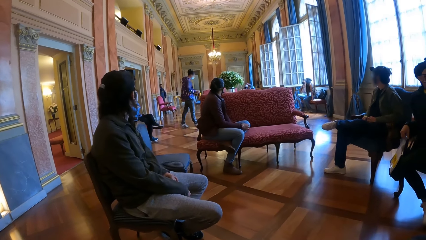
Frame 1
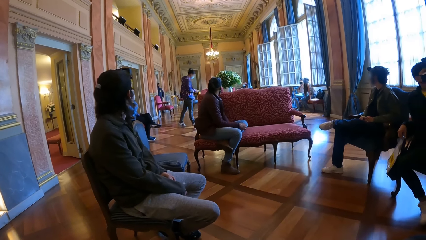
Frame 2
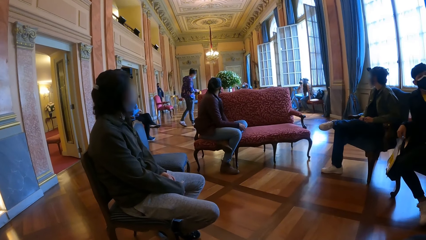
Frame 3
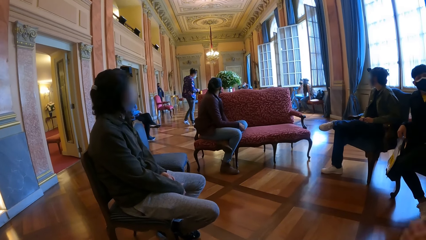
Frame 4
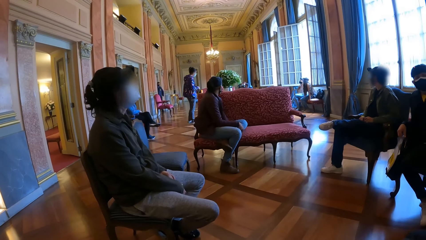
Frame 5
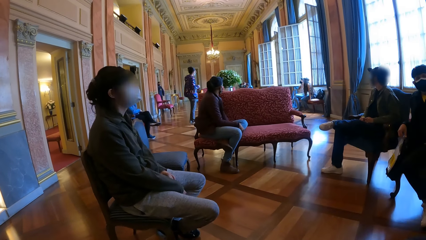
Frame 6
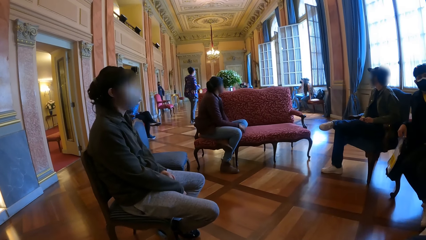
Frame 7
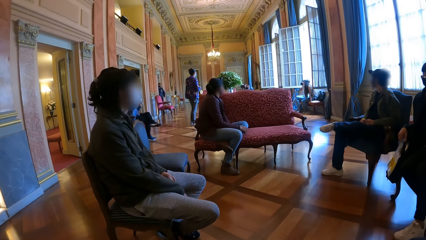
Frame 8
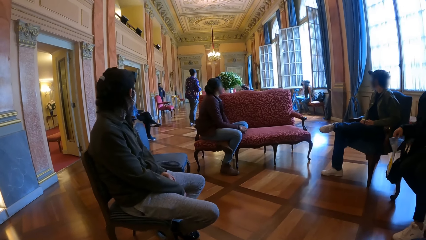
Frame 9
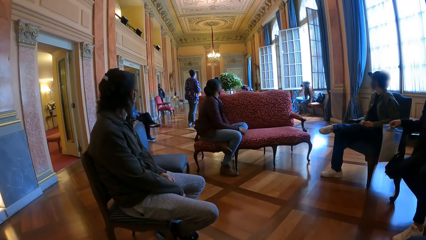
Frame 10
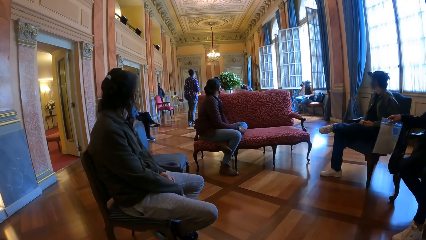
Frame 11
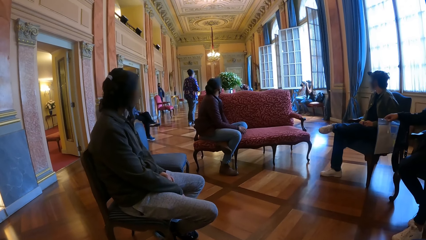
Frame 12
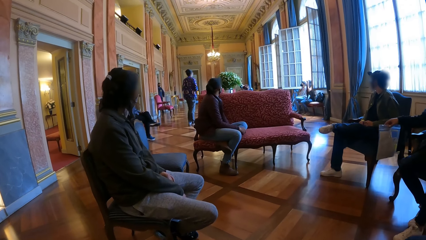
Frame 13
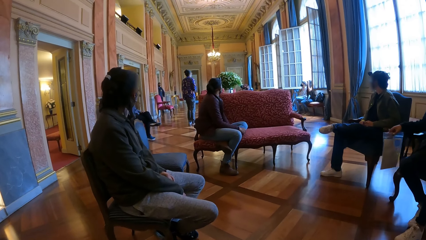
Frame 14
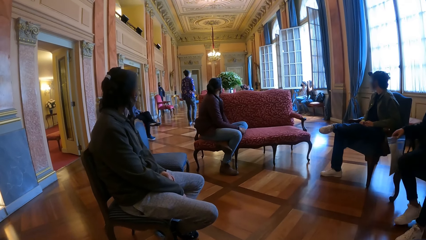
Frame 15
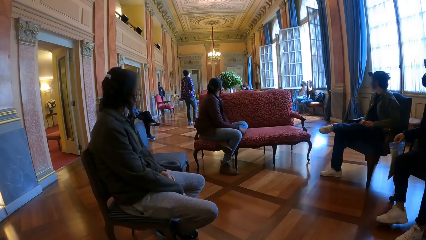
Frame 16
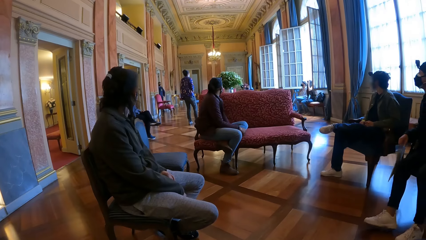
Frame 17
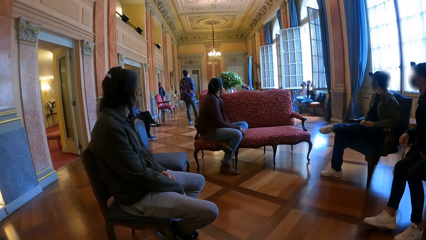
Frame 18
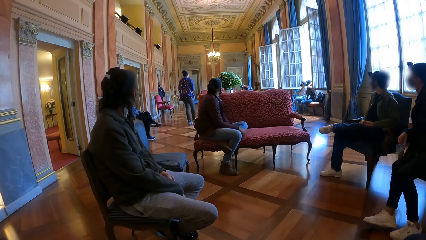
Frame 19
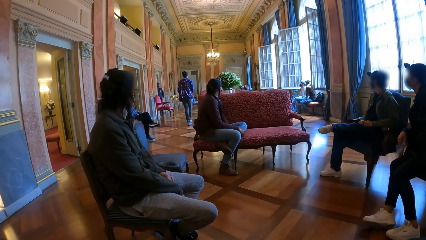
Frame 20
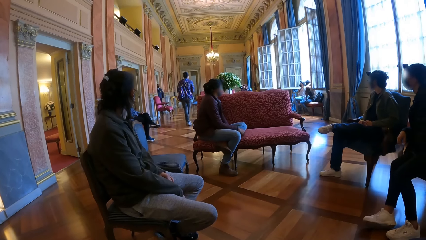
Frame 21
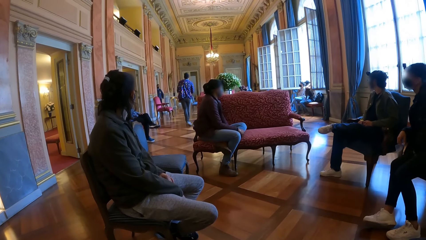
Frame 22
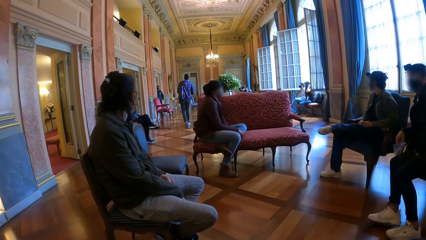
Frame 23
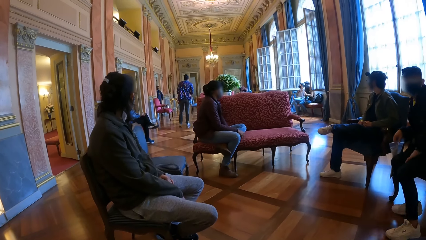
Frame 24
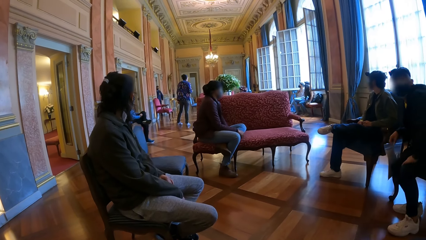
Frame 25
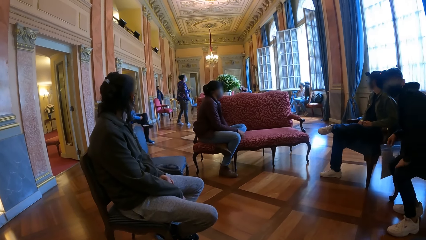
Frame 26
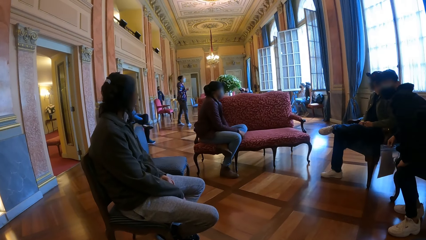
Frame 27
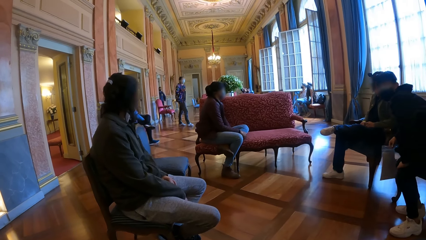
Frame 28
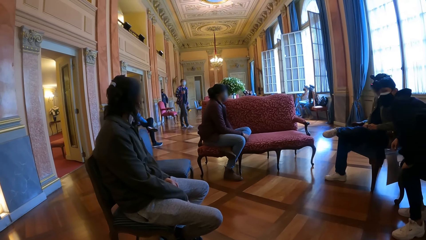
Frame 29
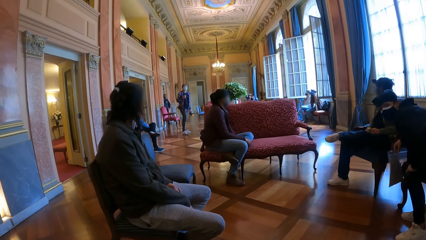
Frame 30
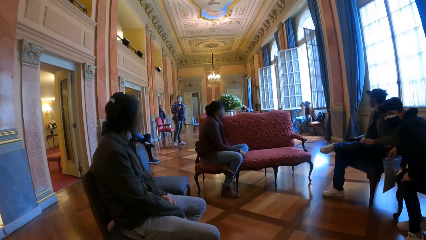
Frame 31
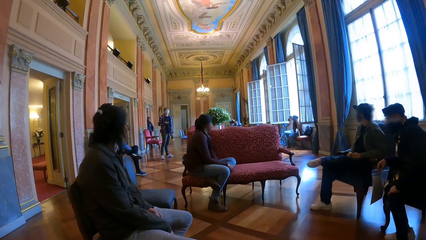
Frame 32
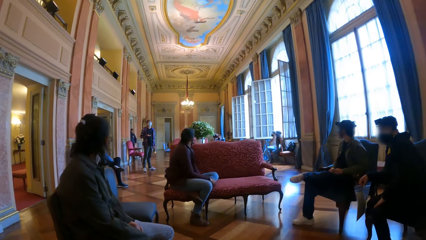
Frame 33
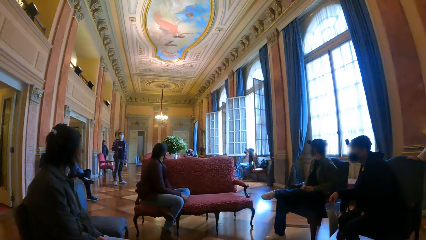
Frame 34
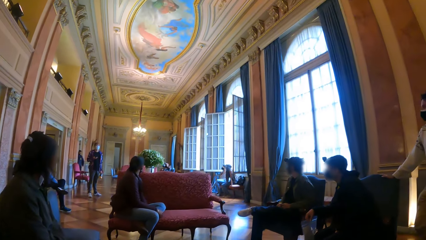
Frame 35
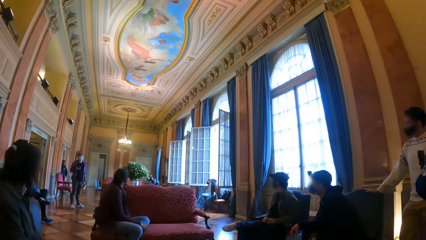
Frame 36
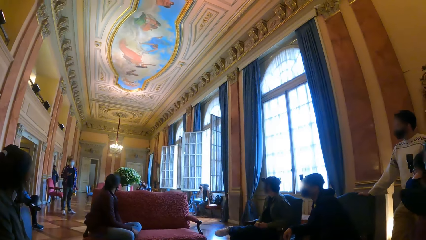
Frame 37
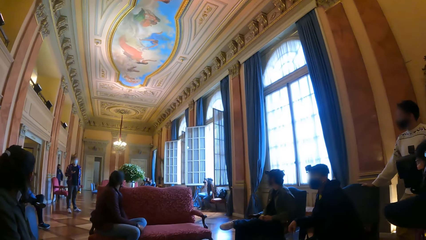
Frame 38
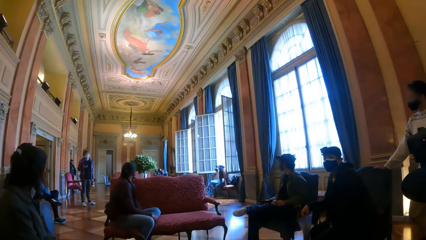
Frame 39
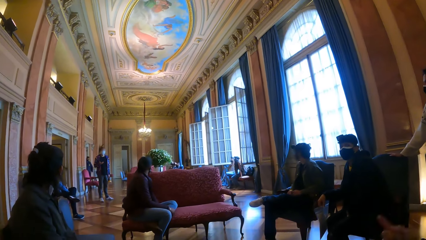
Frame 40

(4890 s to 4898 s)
The woman touches her hair with her left hand.

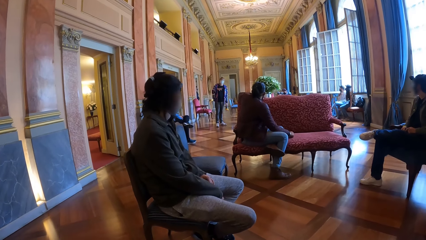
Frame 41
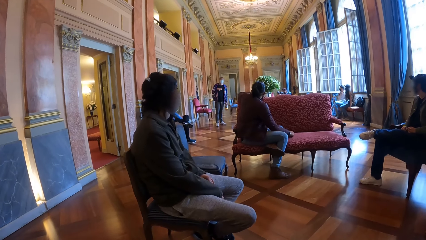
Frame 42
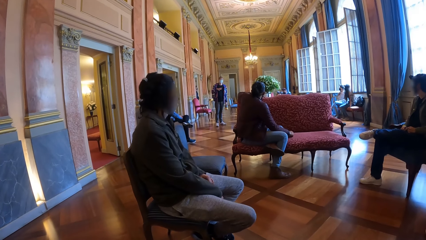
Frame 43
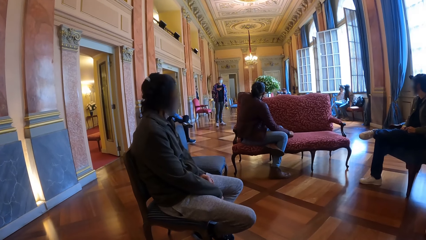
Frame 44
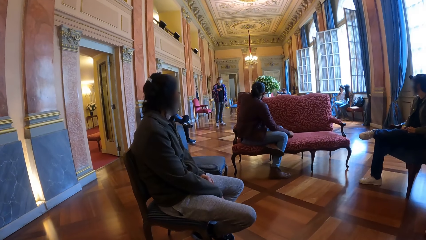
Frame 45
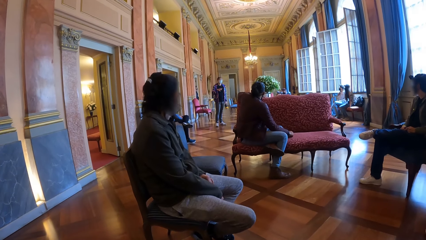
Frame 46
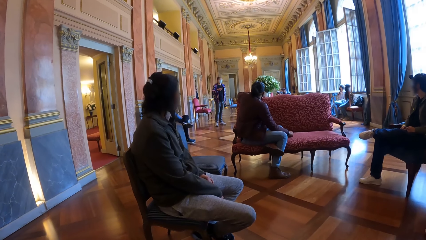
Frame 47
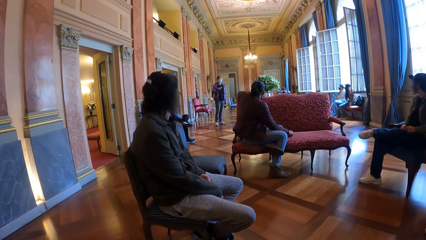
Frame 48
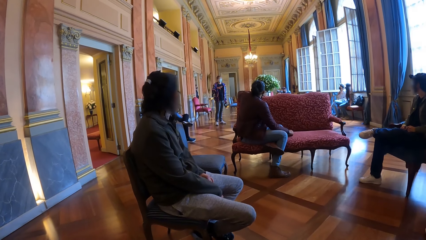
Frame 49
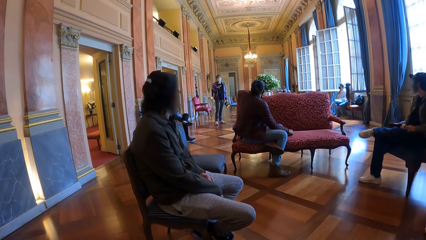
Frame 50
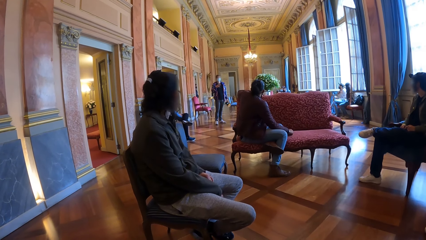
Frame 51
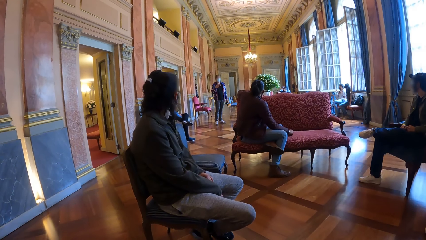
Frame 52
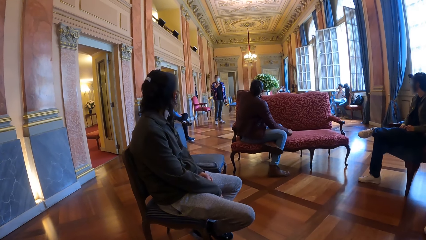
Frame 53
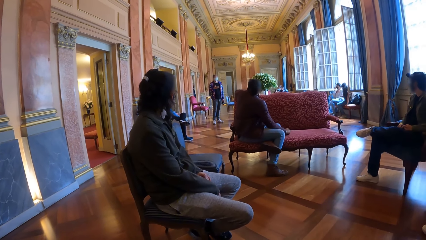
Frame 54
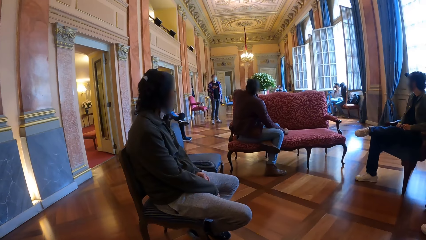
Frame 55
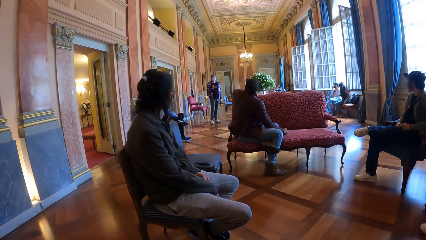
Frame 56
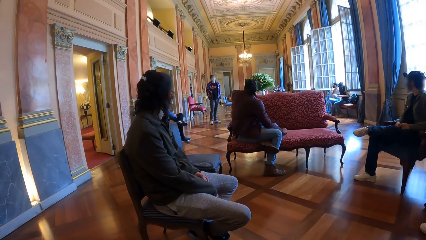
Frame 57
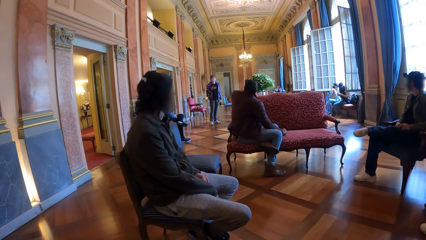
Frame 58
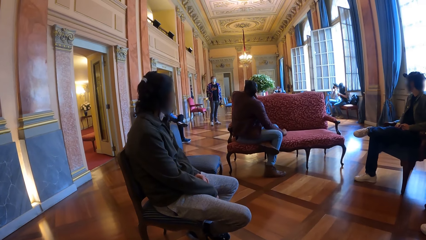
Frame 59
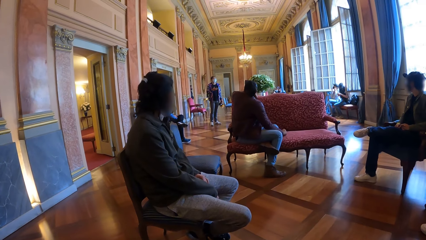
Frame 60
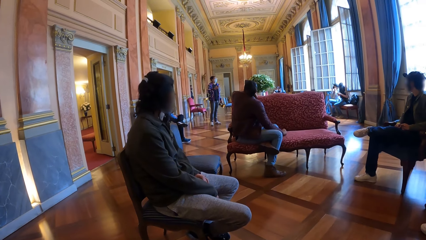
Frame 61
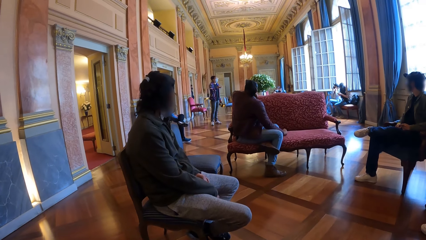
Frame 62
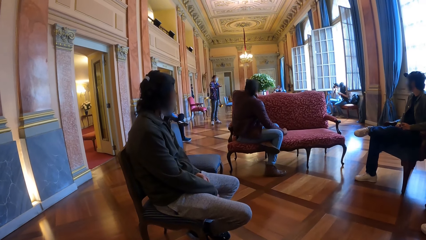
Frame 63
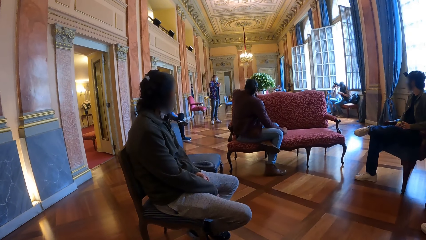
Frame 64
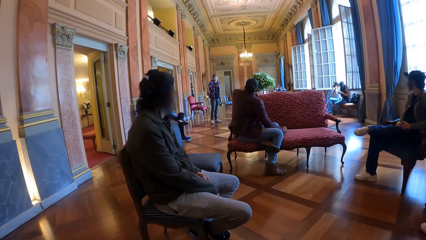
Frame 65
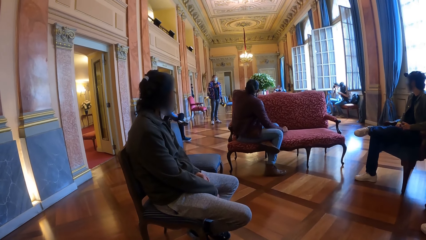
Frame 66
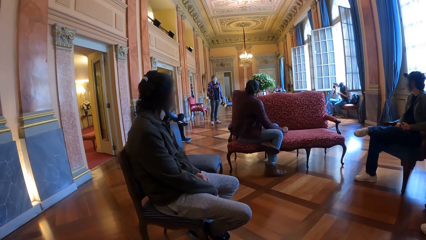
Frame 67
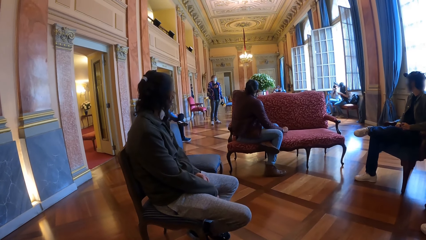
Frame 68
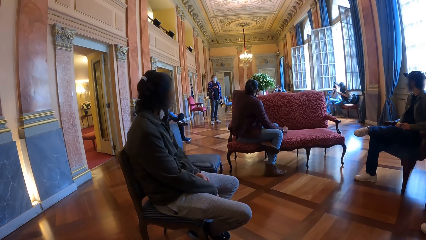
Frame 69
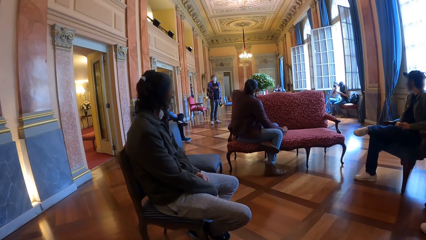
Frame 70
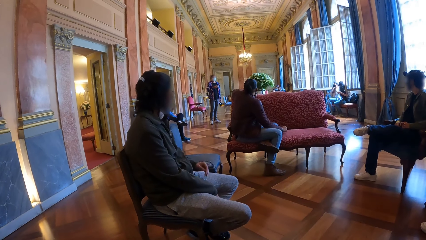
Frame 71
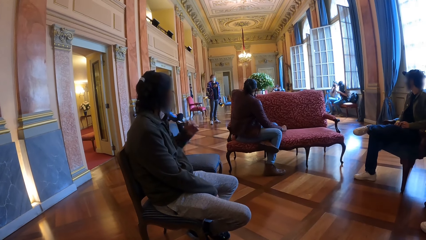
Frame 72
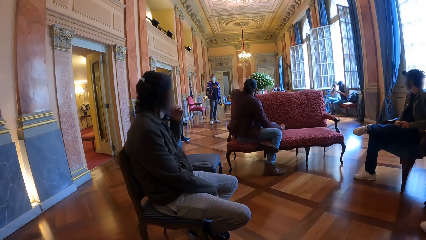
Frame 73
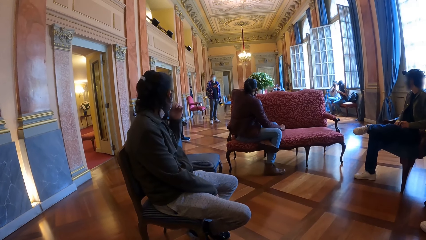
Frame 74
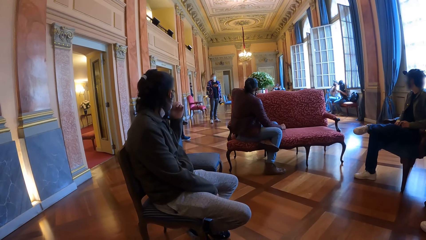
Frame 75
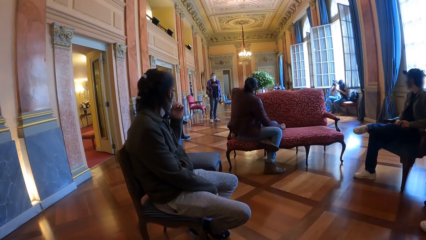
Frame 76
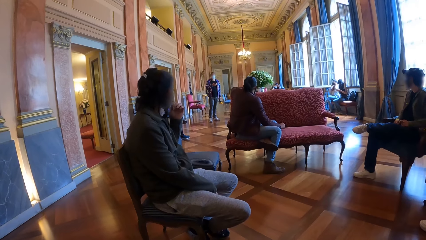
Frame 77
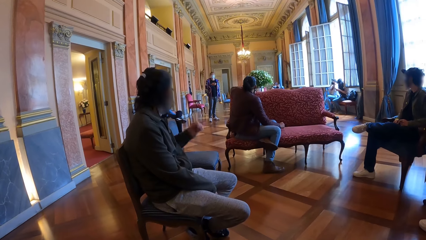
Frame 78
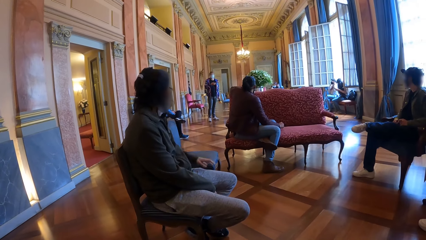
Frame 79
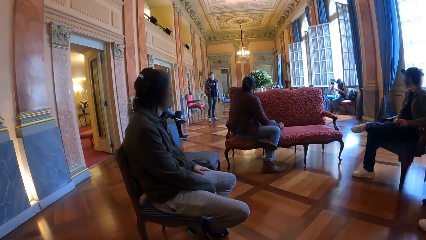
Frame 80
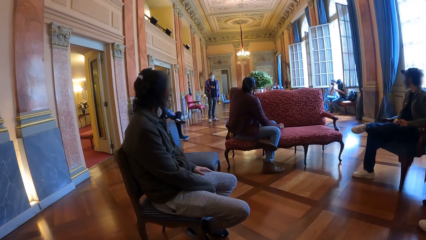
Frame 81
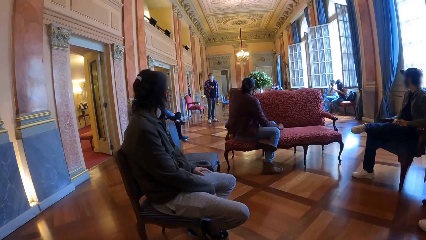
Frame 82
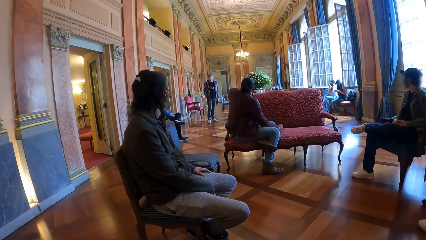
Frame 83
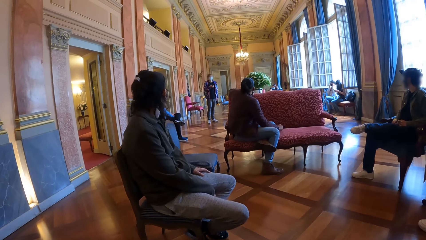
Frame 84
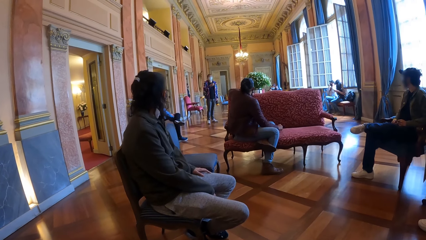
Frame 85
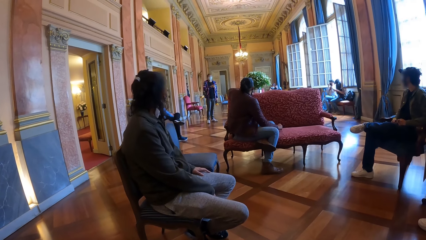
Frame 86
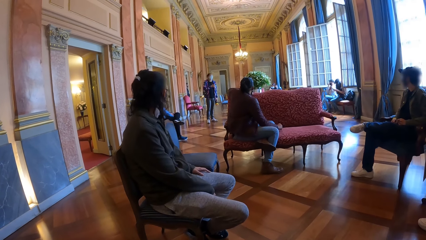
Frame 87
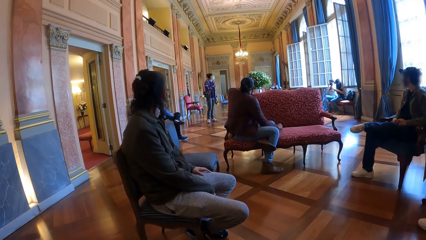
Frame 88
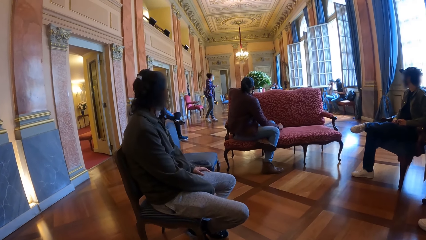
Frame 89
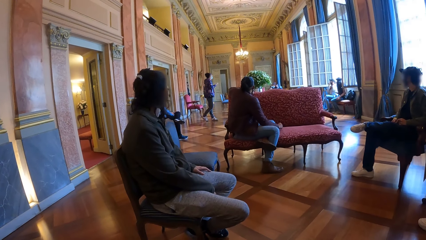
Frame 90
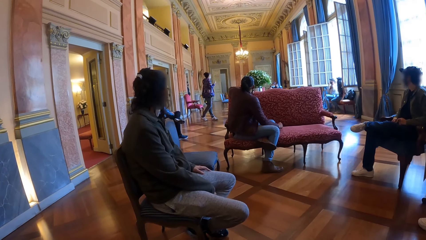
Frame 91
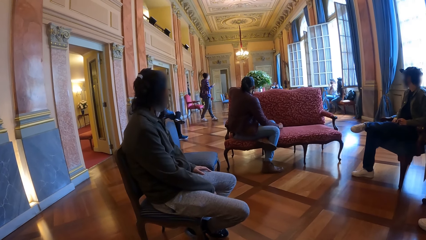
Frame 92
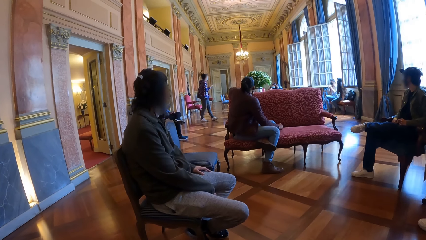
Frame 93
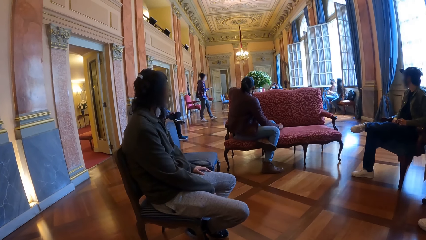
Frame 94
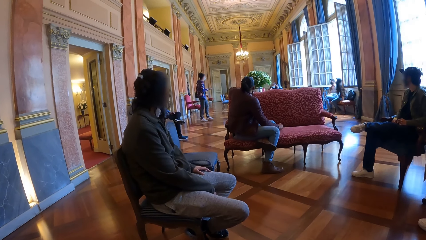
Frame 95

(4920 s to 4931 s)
The woman holds a phone with her right hand. Another woman adjusts a facemask on her face with her right hand. The first woman operates the phone with both hands. A third woman adjusts the facemask on her face with her left hand.
